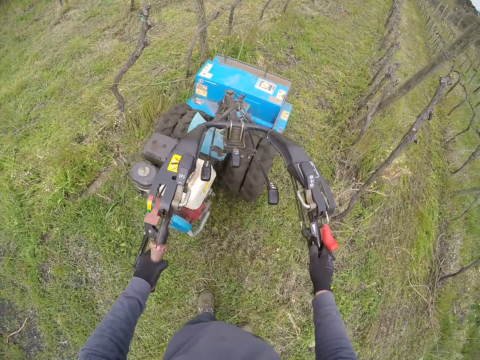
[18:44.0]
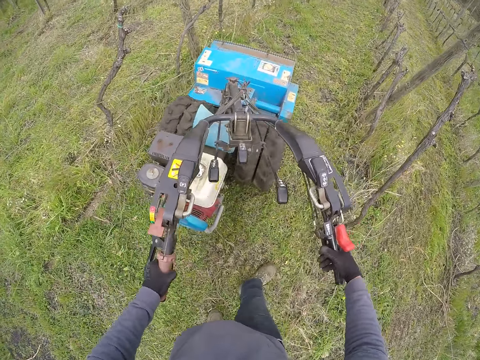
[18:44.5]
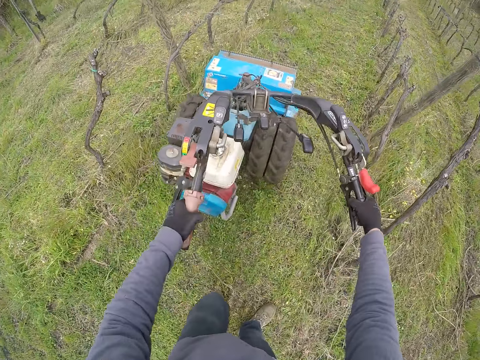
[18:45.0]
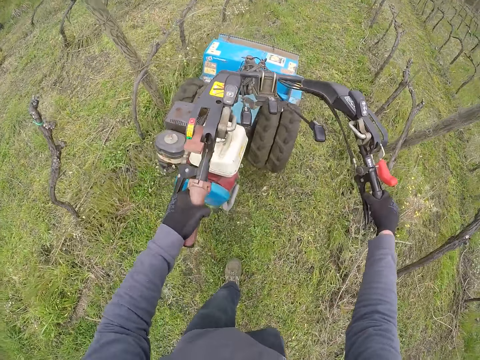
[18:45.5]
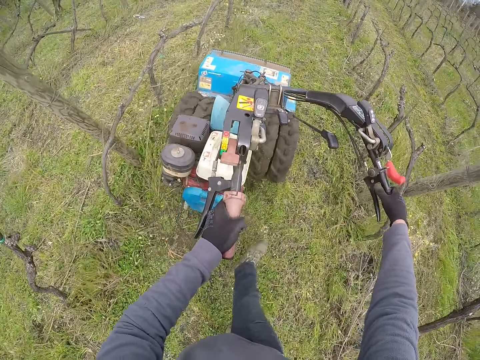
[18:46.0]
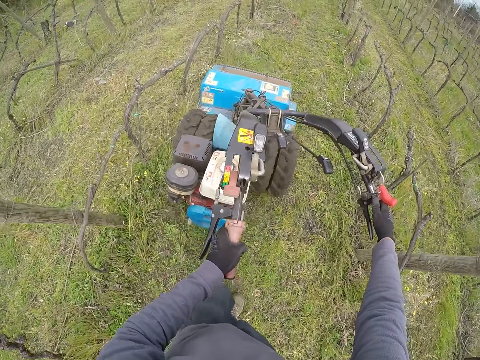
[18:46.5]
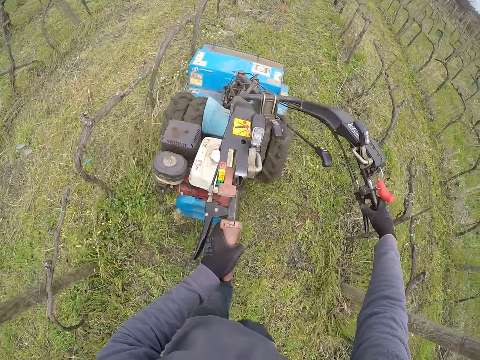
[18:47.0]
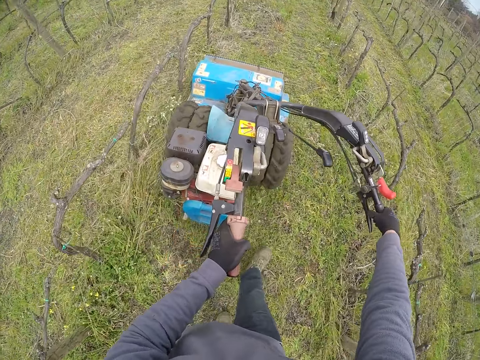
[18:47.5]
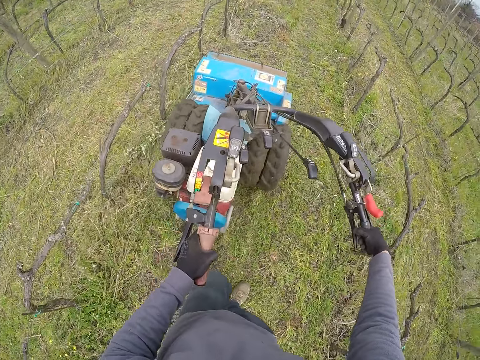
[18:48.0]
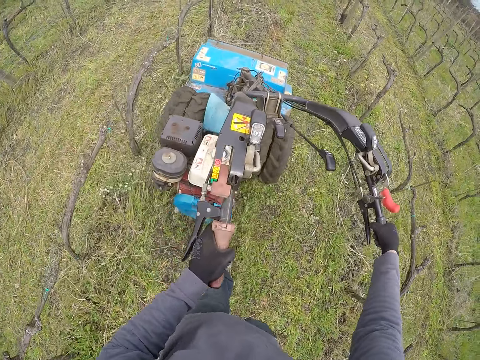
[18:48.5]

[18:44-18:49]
The camera wearer rides a lawnmower in a lawn with both hands.

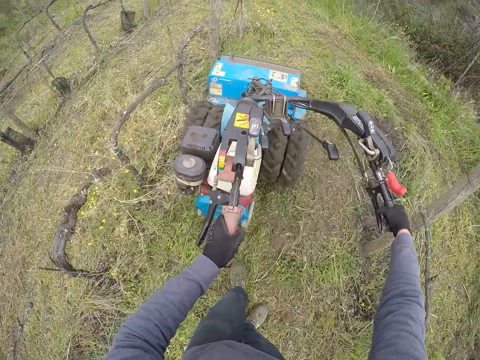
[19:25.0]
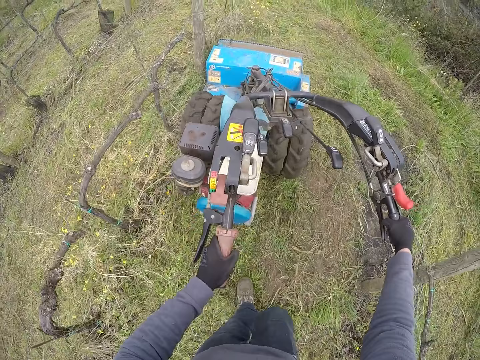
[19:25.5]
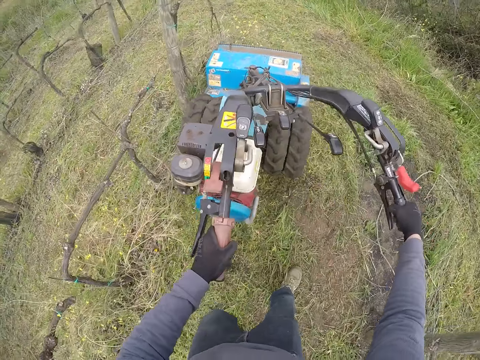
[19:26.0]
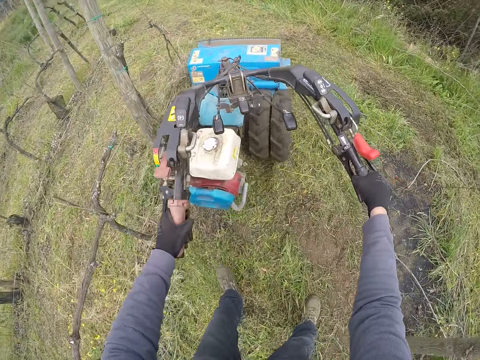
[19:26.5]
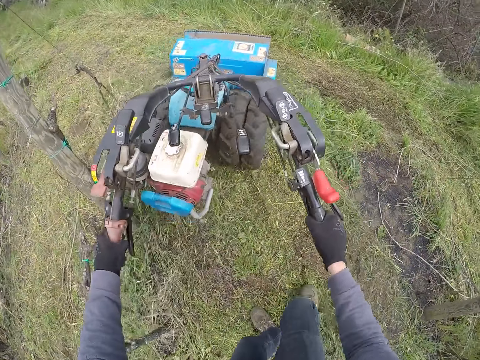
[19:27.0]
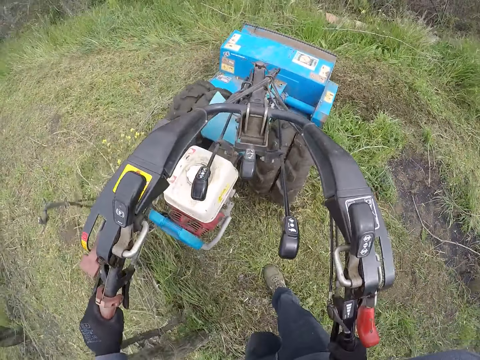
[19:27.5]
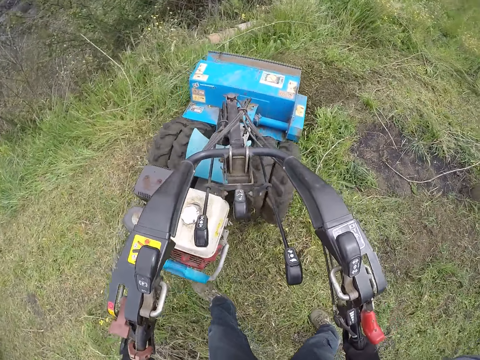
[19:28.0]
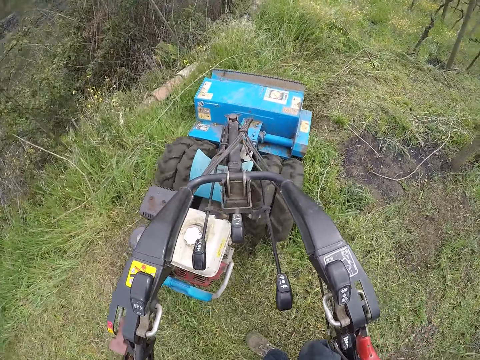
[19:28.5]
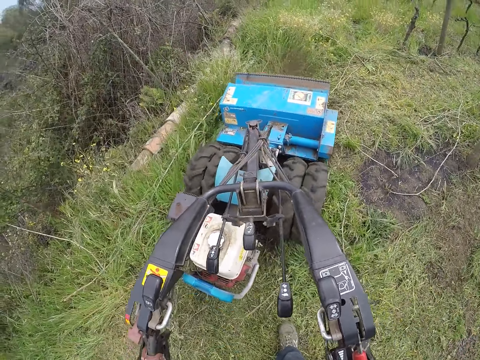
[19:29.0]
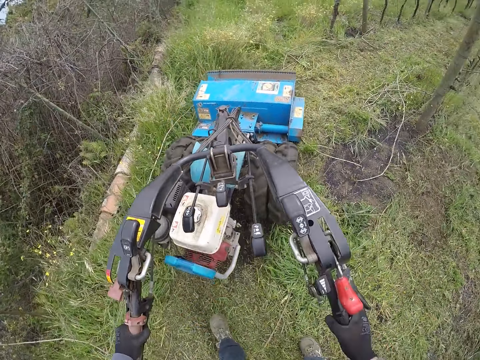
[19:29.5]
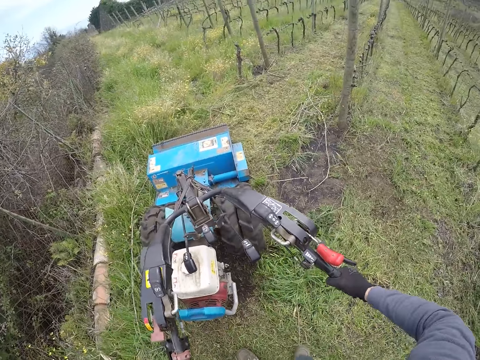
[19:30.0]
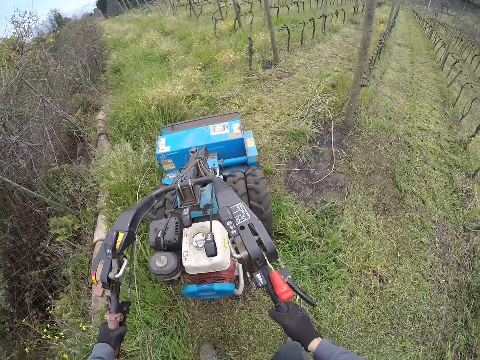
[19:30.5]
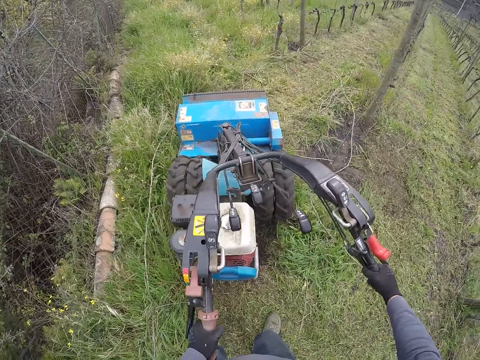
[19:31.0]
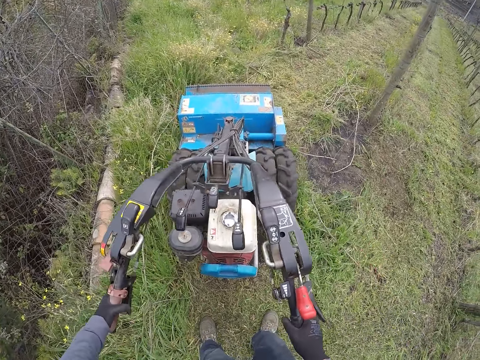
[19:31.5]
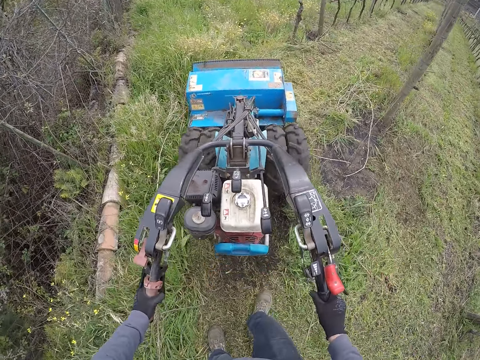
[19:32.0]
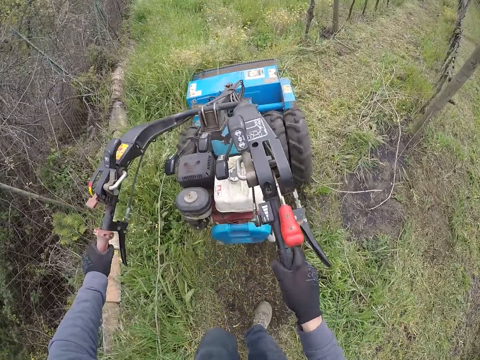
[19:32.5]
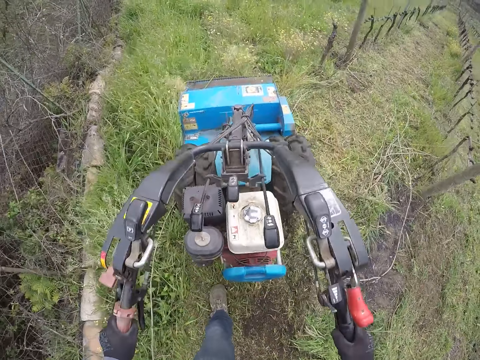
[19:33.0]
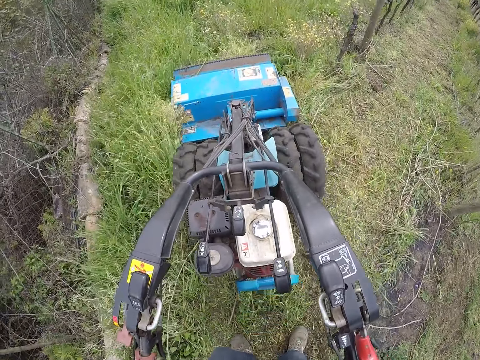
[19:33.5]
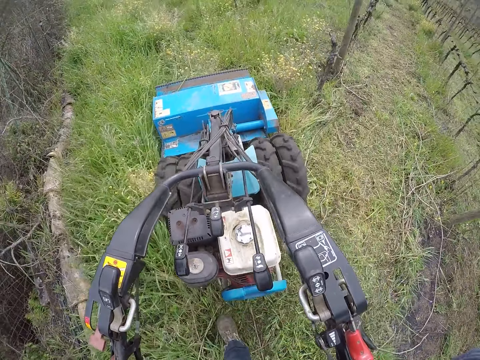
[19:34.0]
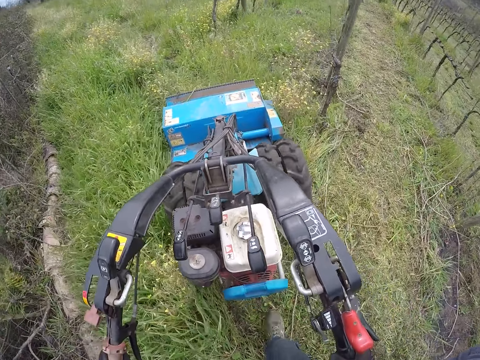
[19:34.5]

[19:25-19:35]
The camera wearer turns a lawn mower. They cut grass with the lawn mower.

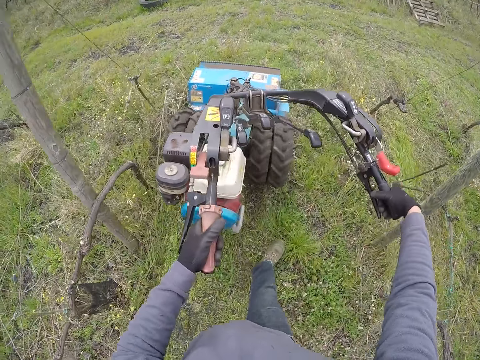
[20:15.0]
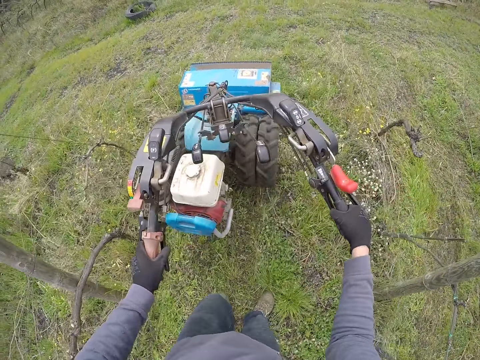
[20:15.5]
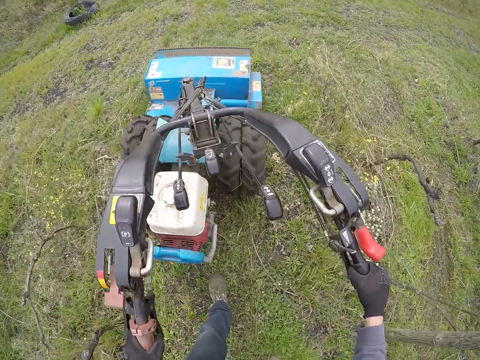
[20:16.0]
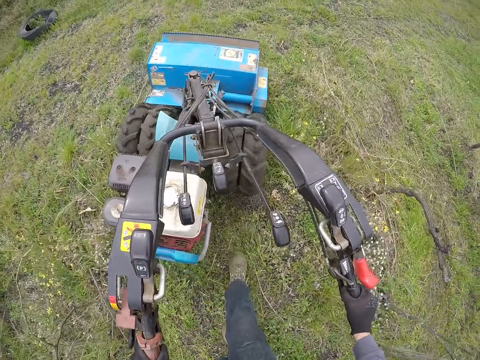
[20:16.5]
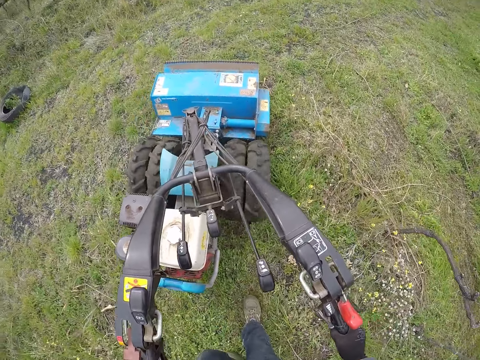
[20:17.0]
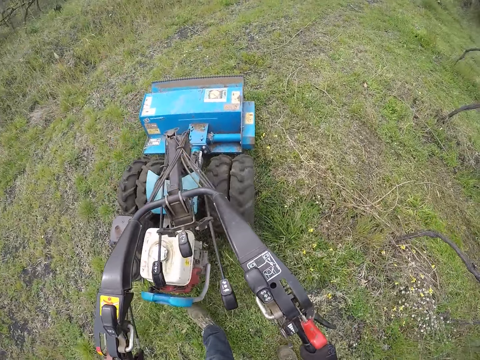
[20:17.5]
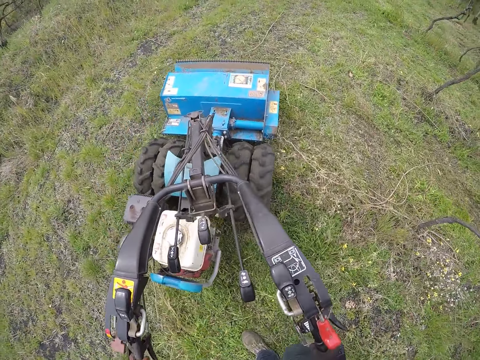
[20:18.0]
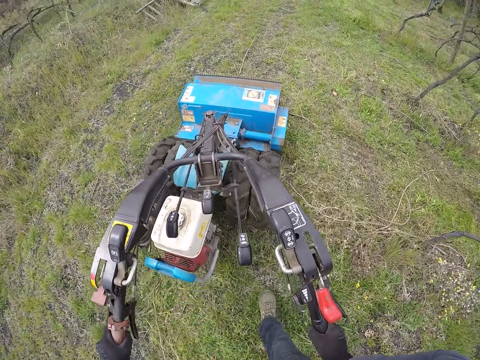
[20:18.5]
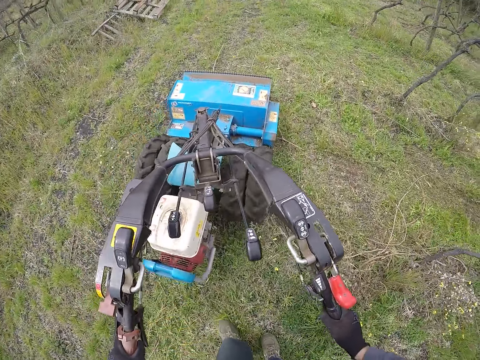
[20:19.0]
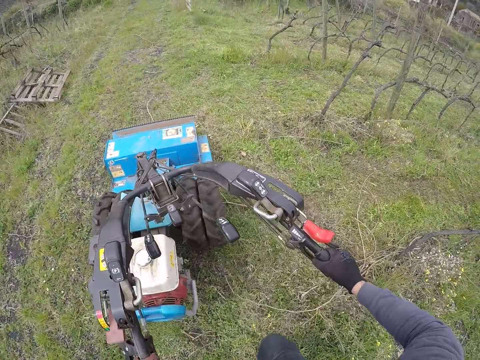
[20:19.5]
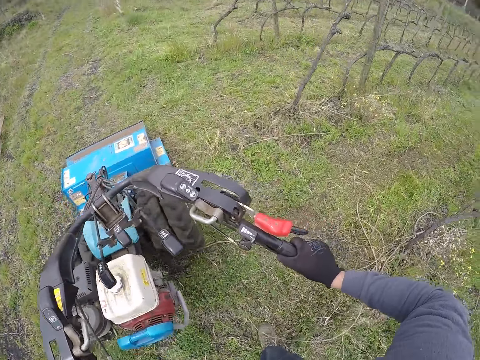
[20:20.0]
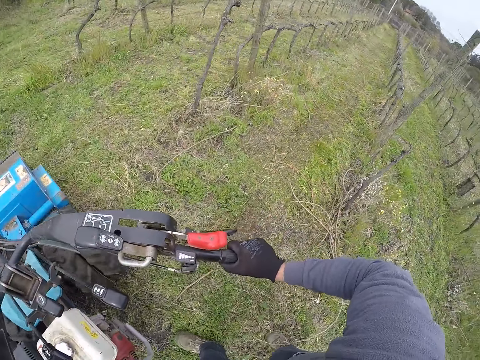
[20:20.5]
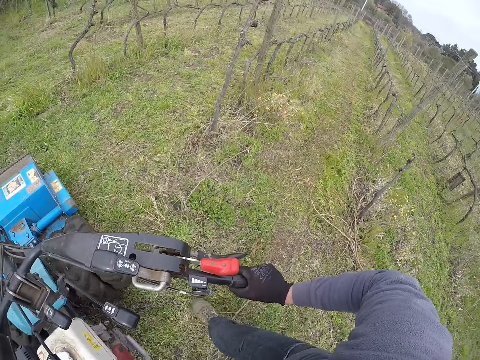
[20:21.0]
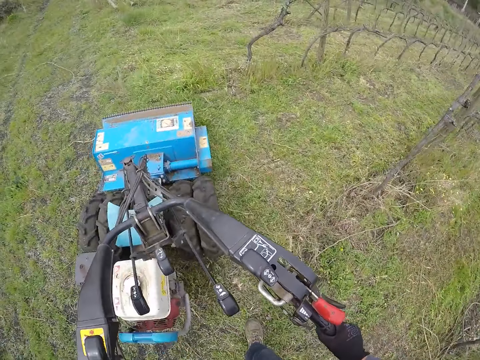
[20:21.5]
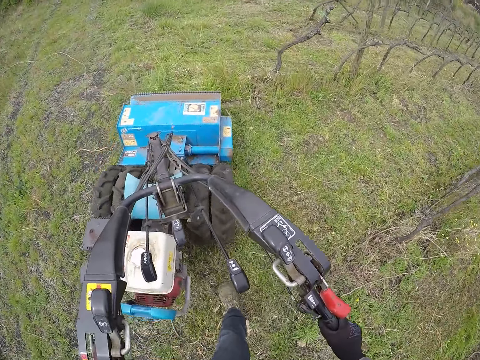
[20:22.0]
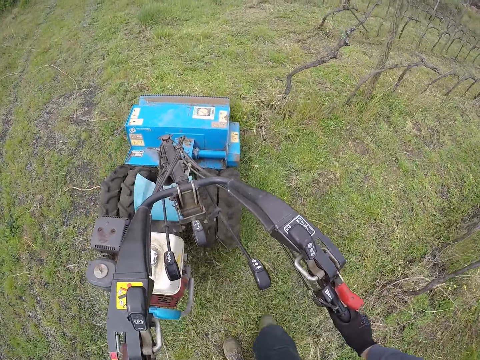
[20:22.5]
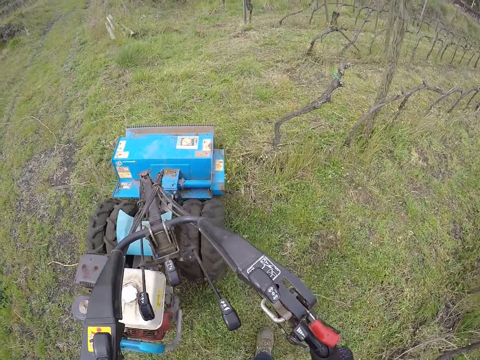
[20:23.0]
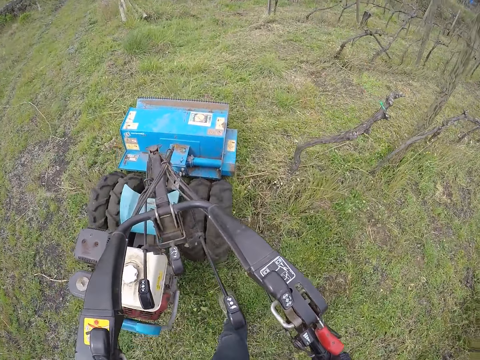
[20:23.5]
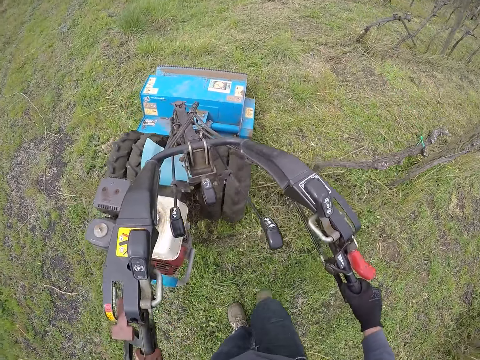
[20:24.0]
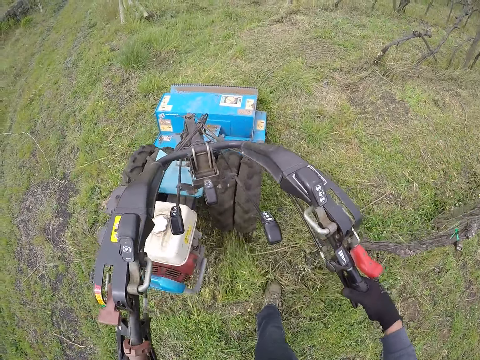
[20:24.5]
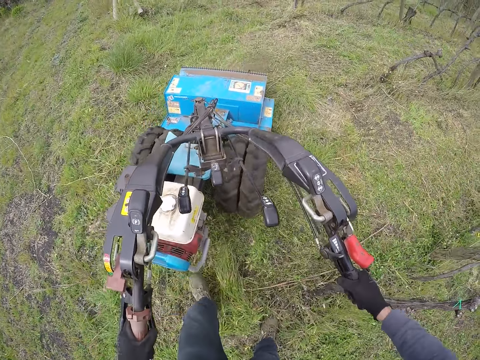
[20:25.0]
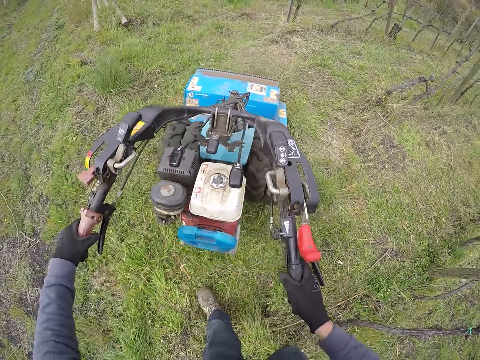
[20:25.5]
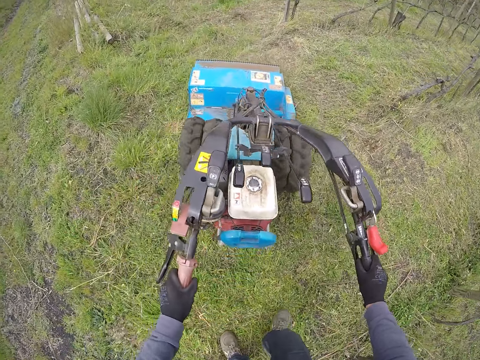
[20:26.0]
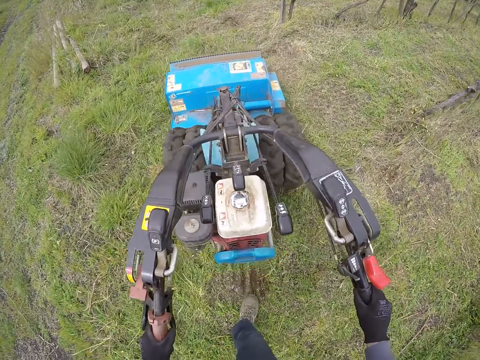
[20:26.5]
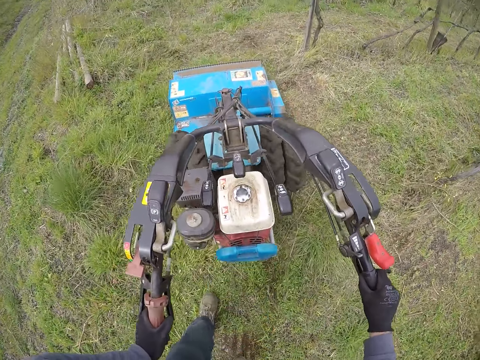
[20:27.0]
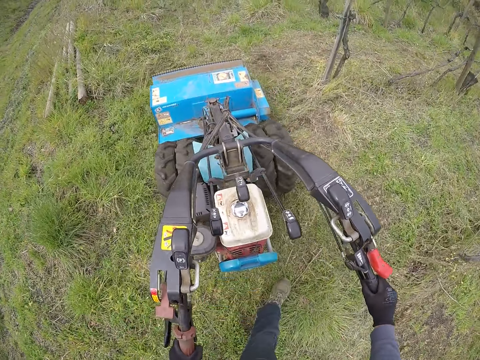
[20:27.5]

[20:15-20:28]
The camera wearer turns a lawn mower. They cut grass with the lawn mower.
